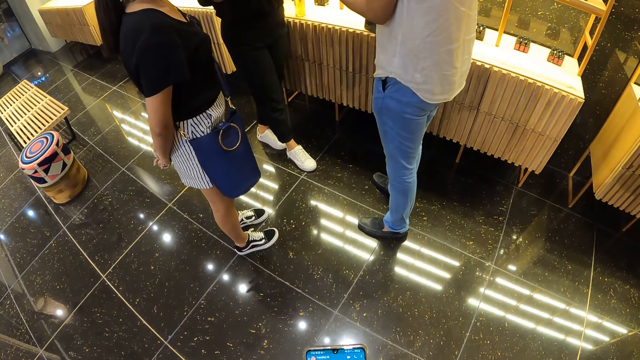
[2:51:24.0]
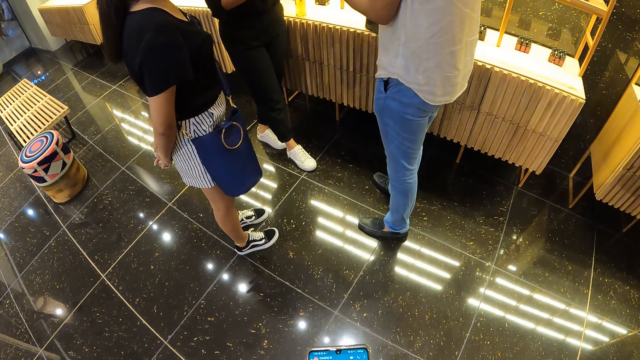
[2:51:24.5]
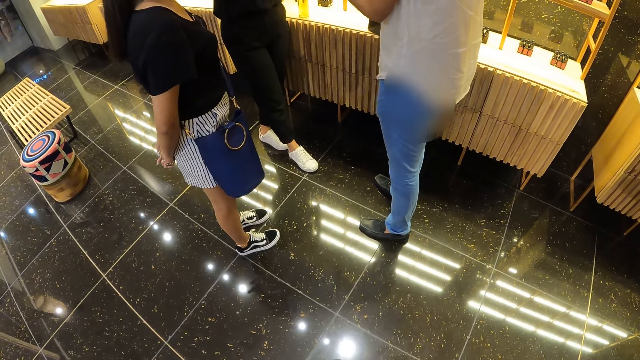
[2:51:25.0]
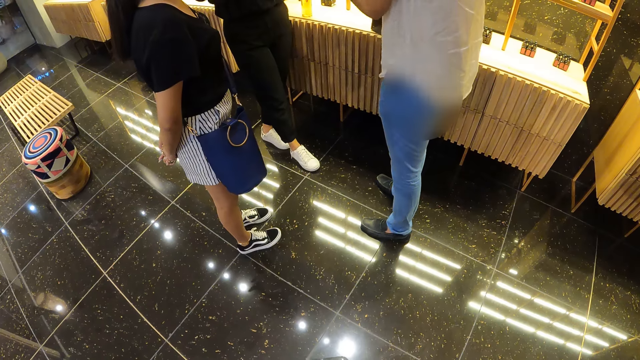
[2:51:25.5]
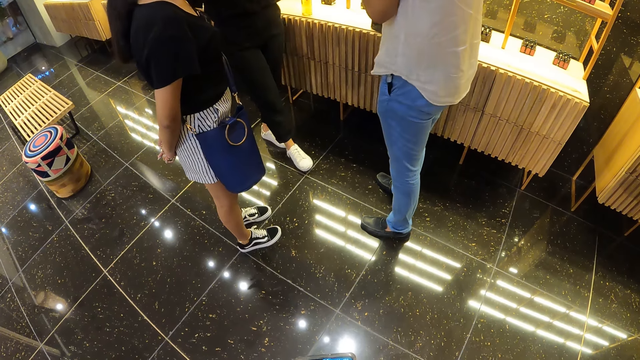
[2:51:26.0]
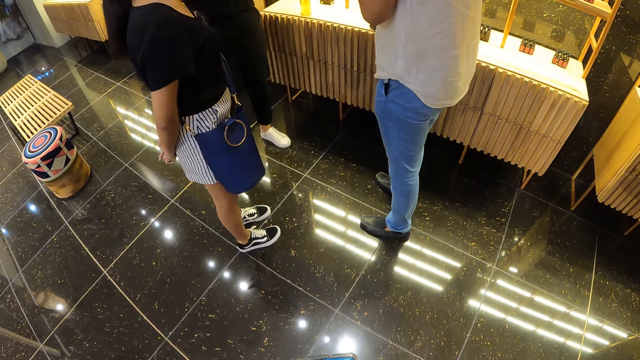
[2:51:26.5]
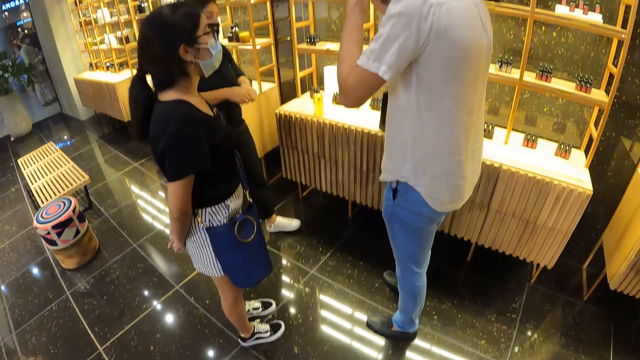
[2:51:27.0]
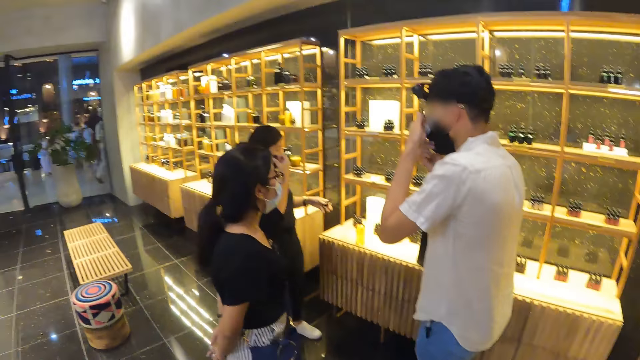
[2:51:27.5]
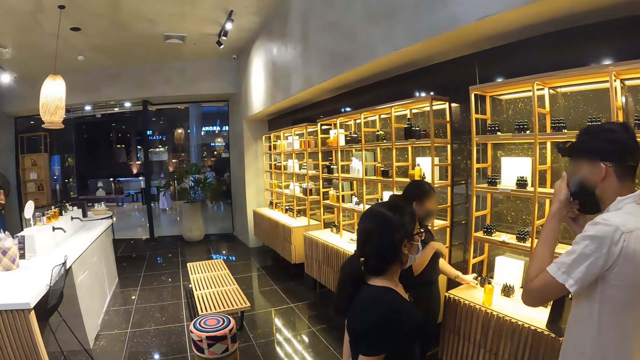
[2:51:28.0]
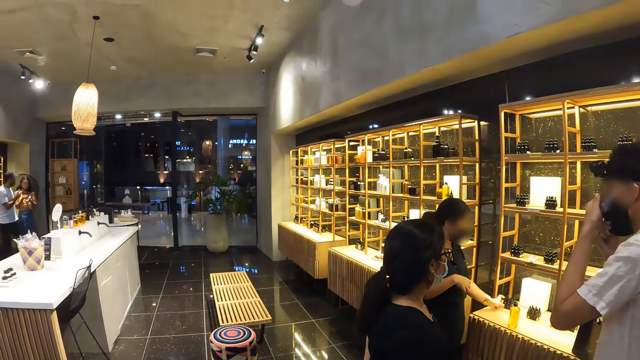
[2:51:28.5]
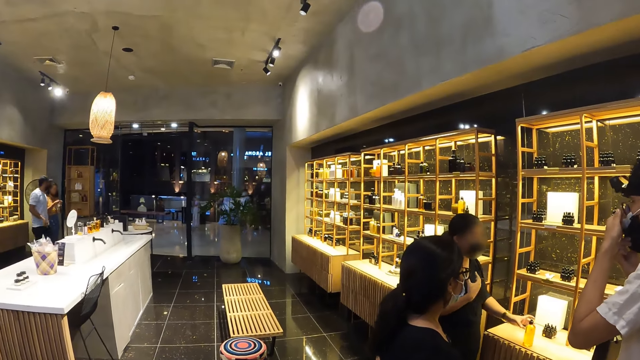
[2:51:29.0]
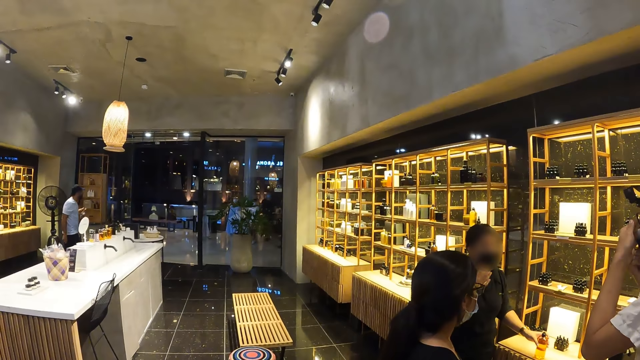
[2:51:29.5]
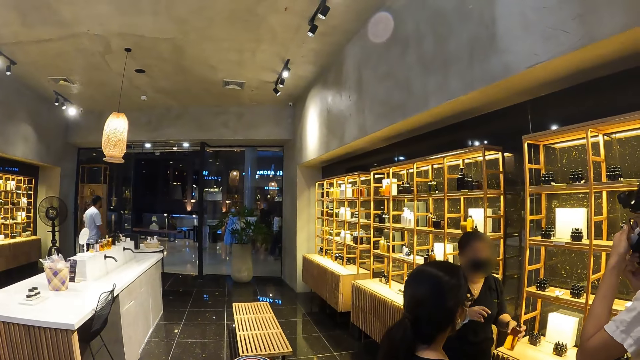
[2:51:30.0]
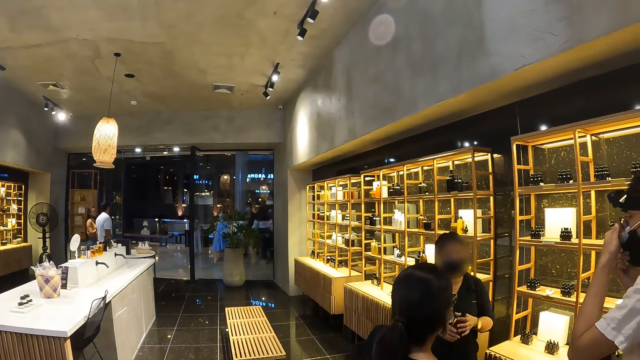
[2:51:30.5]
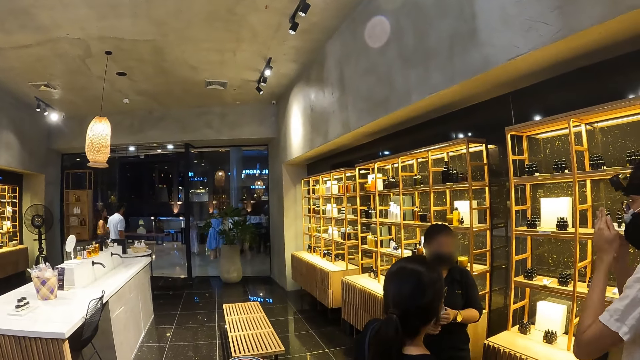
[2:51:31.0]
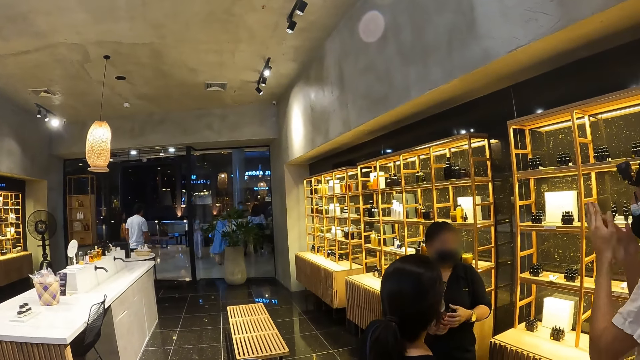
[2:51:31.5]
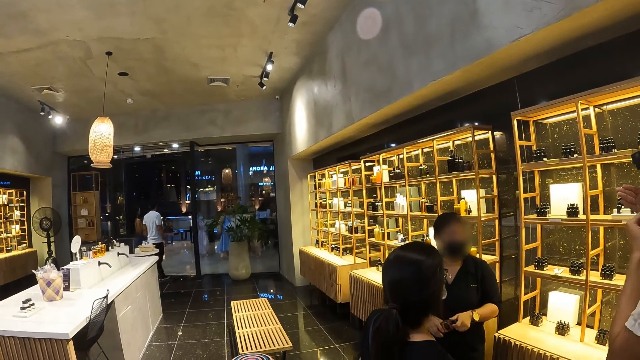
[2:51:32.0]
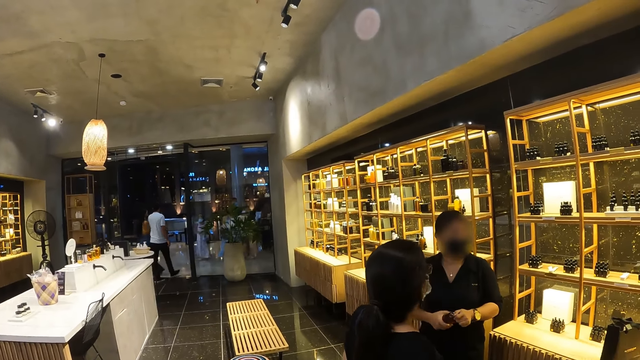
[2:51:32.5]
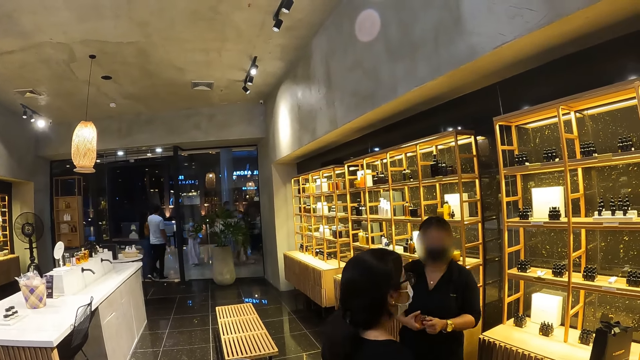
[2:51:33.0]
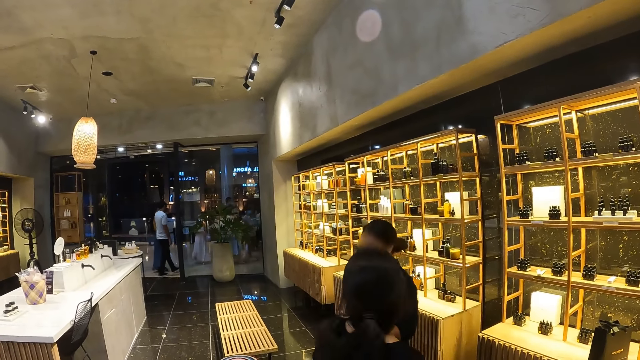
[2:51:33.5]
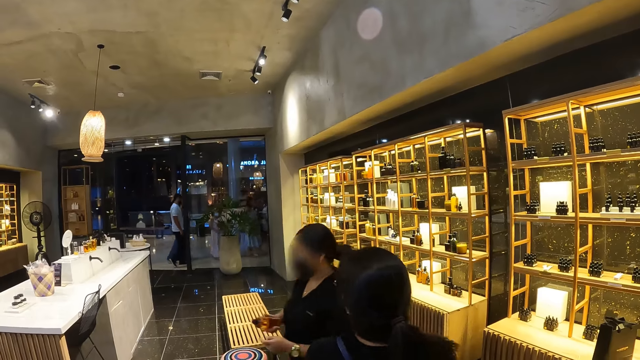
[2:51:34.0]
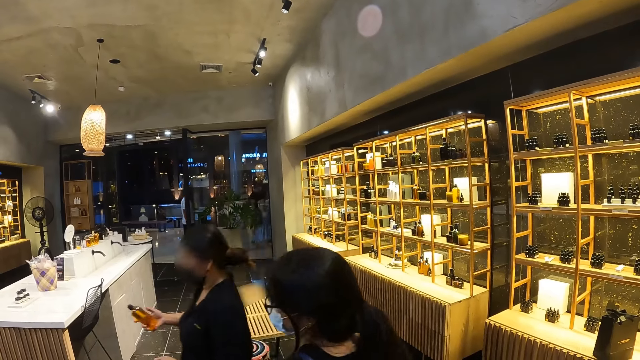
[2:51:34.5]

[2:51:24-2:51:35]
A woman drops a bottle of perfume on a table with her left hand. The camera wearer looks around. The woman picks up the bottle of perfume from the table with her left hand, passes the bottle of perfume from her left hand to her right hand, and tightens the lid of the bottle of perfume in her right hand with her left hand. A man rubs his hands against each other.

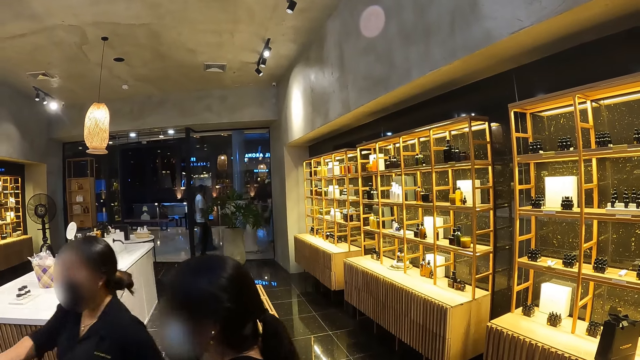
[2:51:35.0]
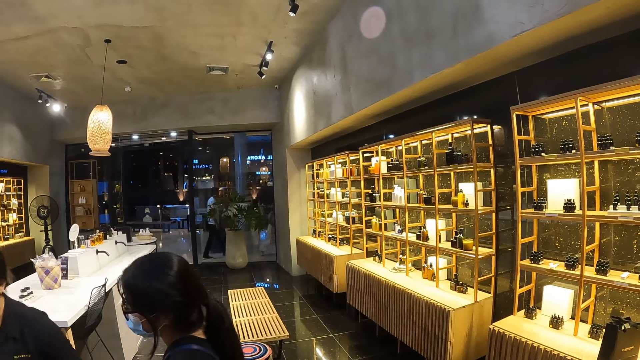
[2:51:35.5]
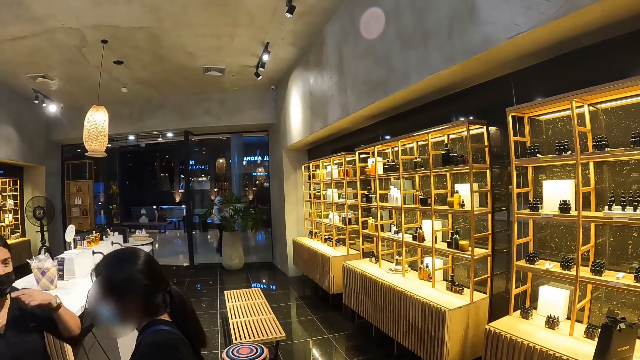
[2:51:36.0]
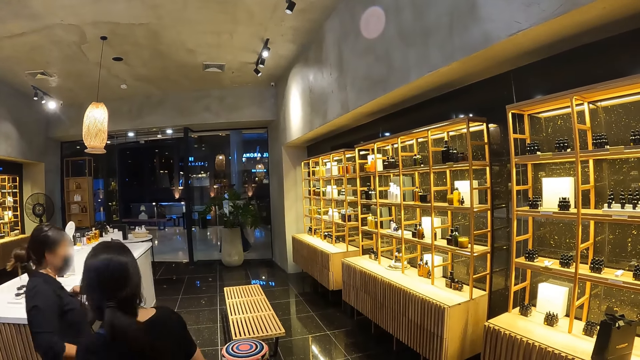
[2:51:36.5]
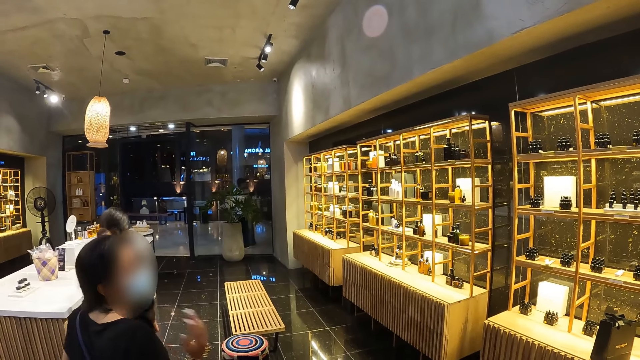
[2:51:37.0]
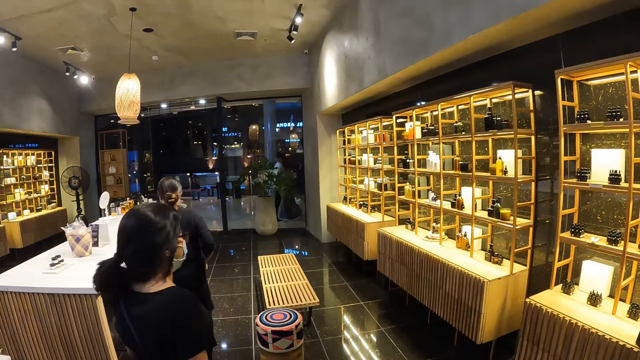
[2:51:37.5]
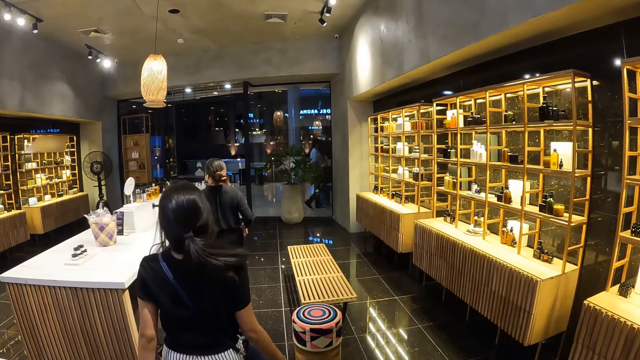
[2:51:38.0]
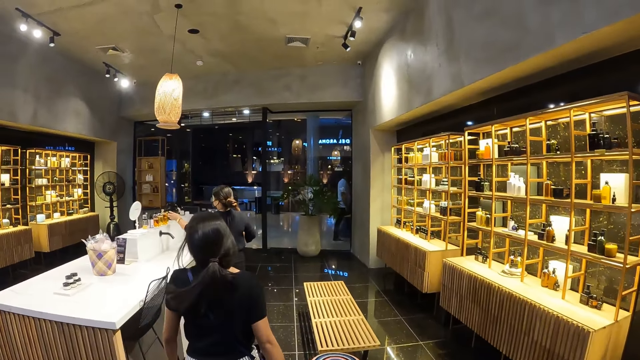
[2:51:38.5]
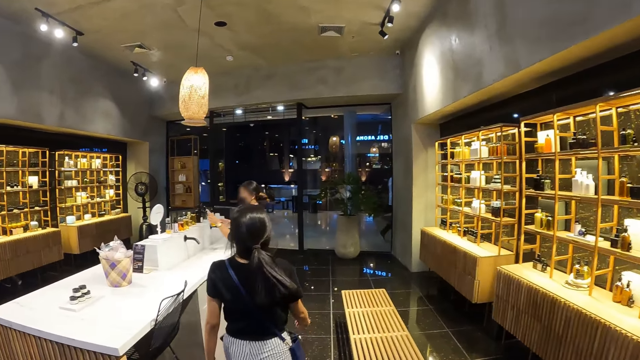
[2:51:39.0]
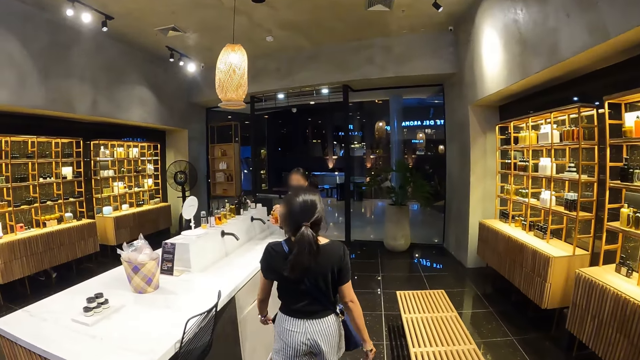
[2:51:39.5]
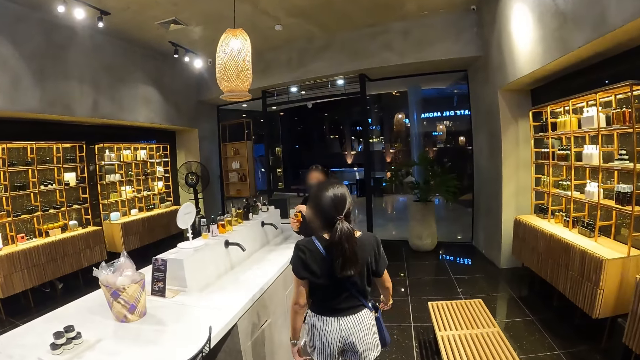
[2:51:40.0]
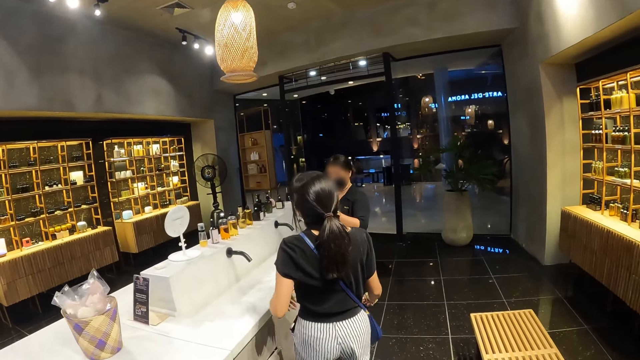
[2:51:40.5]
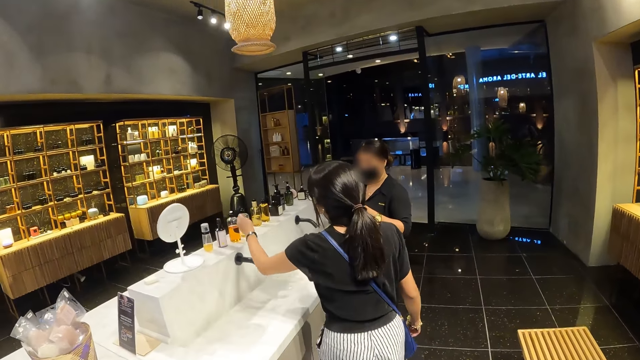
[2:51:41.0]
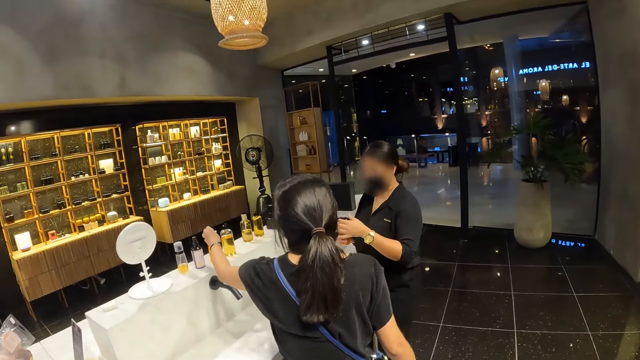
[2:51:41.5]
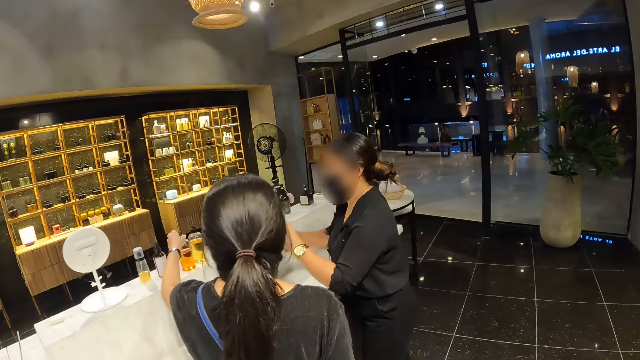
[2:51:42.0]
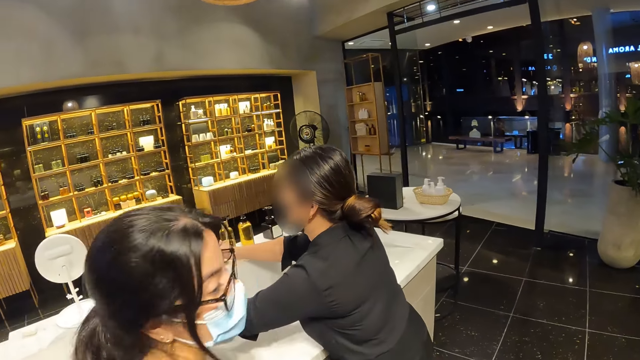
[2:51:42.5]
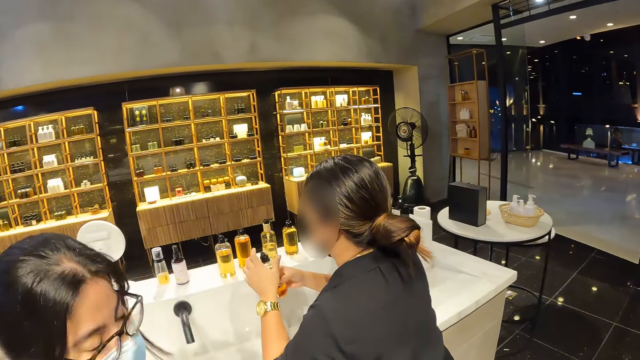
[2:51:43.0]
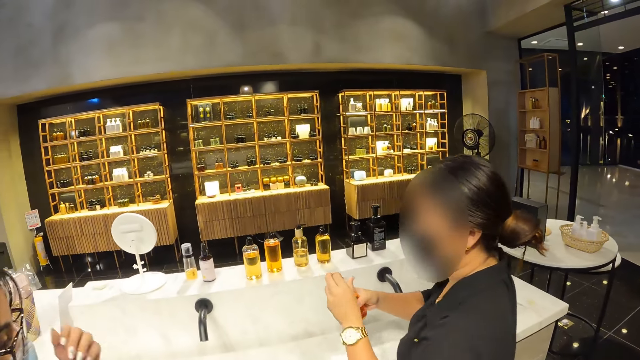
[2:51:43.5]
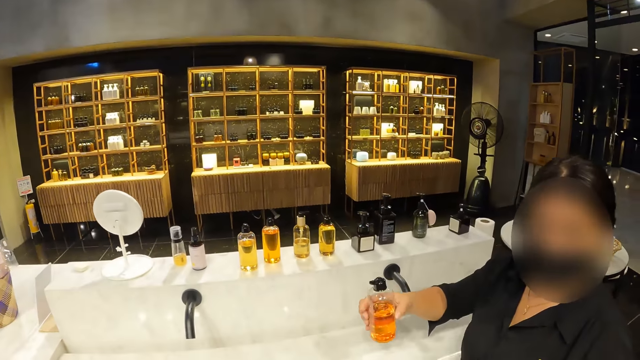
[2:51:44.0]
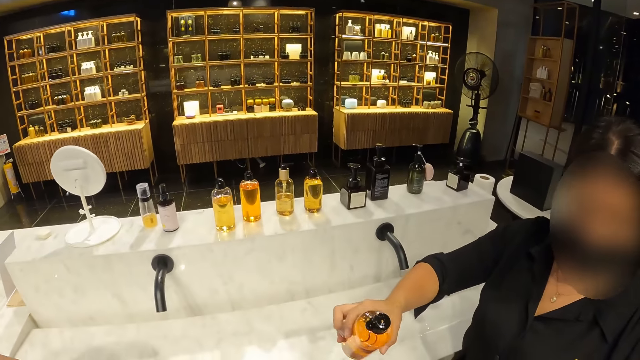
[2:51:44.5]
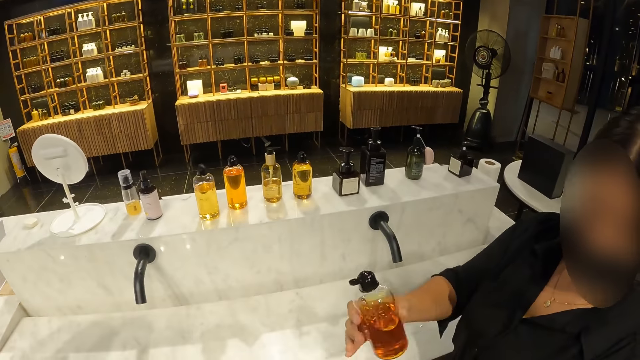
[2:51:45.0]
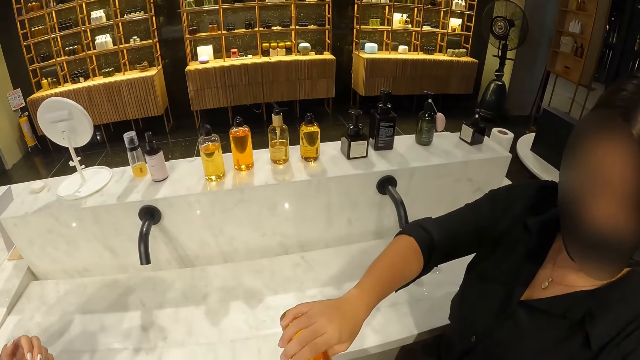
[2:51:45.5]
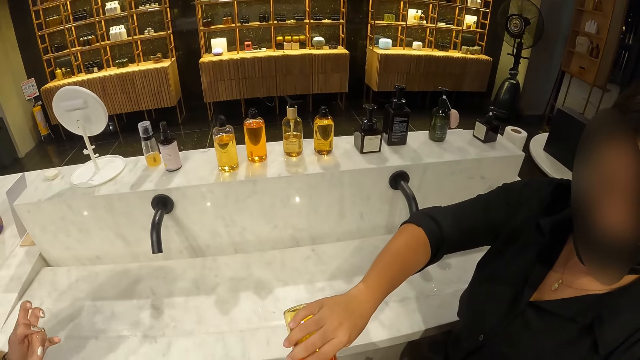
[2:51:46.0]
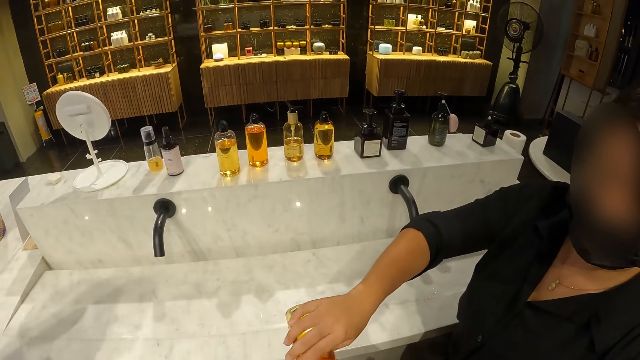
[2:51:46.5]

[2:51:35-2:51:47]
The woman picks up a bottle of perfume from a slab with her left hand. She passes the bottle of perfume from her left hand to her right hand. The camera wearer walks around. Another woman touches a bottle of perfume on the slab with her left hand. The first woman drops the bottle of perfume on the slab with her right hand. She picks up the bottle of perfume or oil from the slab with her left hand. She passes the bottle of perfume from her left hand to her right hand. She opens the bottle of perfume in her right hand with her left hand. She pours some perfume on the hands of the camera wearer with the bottle of perfume in her right hand.
